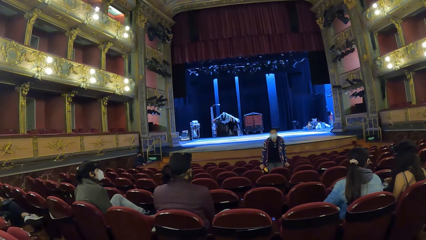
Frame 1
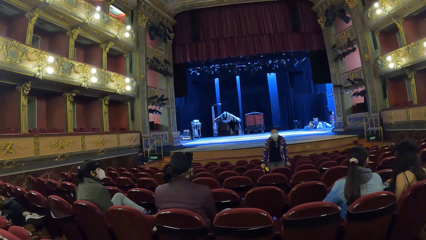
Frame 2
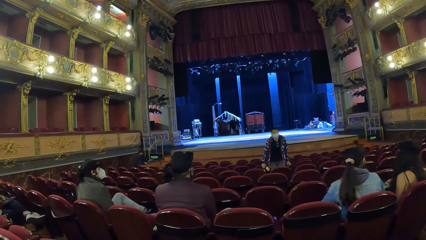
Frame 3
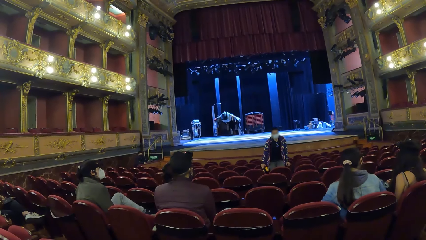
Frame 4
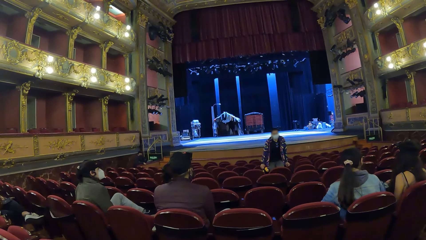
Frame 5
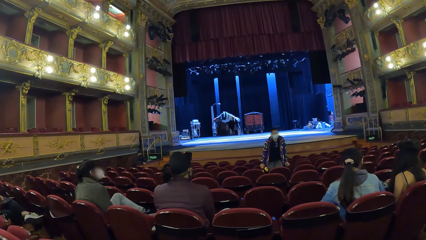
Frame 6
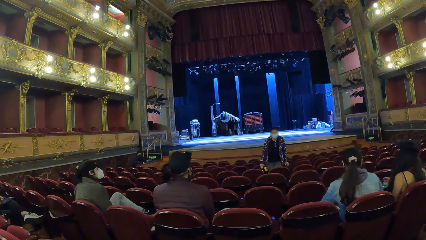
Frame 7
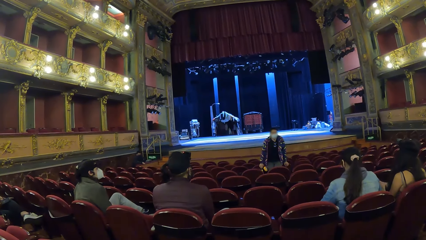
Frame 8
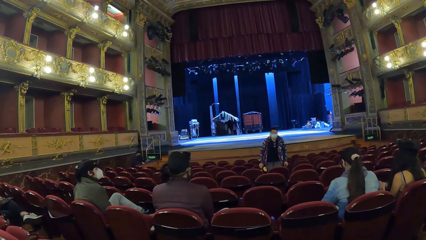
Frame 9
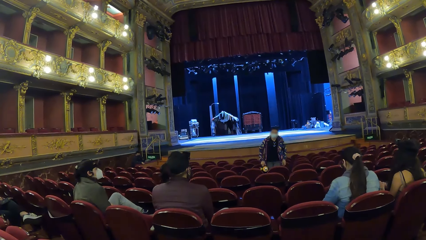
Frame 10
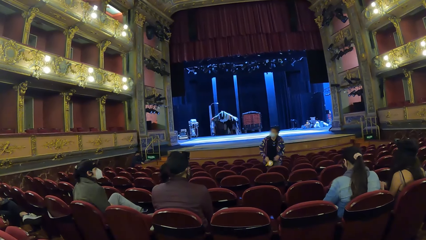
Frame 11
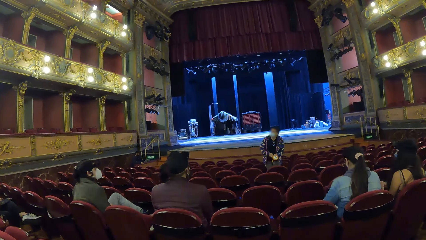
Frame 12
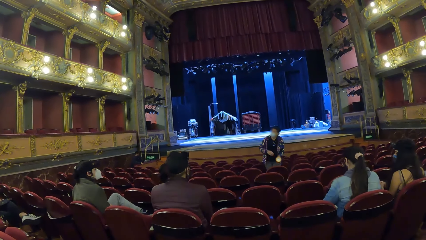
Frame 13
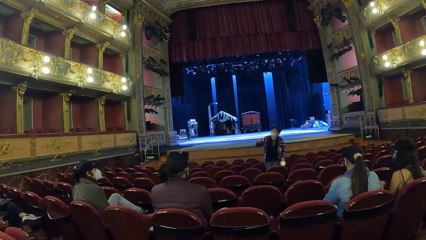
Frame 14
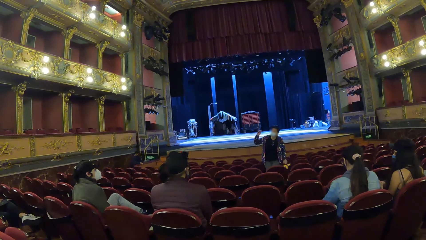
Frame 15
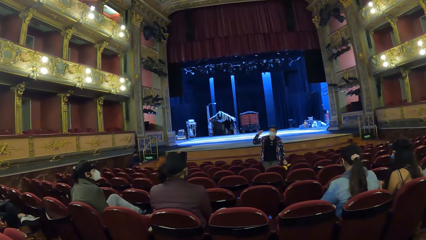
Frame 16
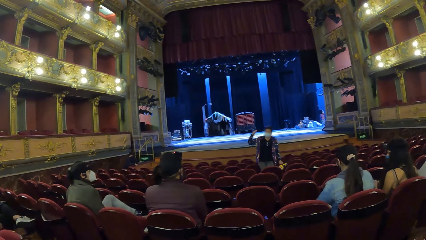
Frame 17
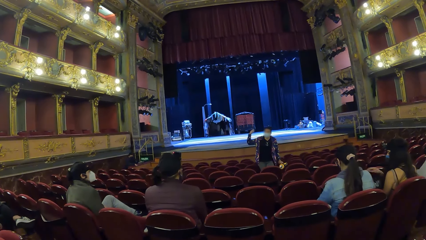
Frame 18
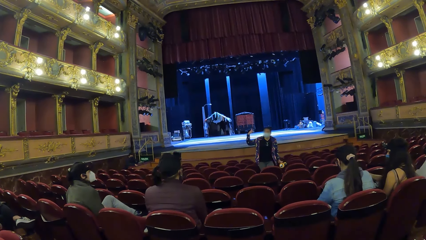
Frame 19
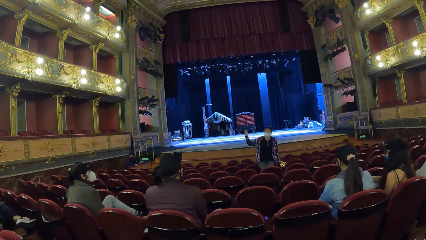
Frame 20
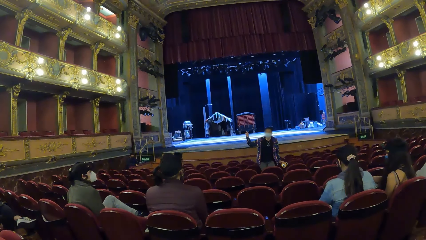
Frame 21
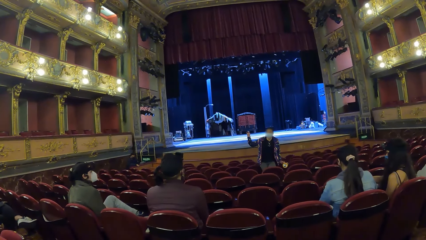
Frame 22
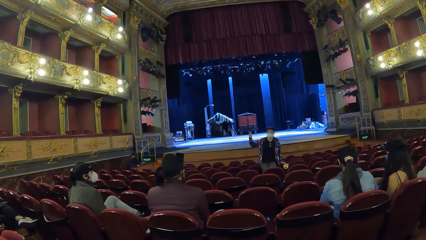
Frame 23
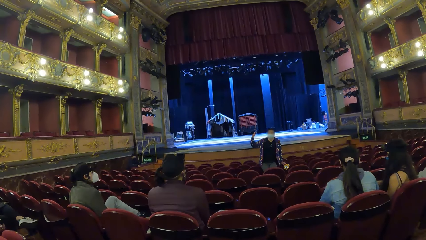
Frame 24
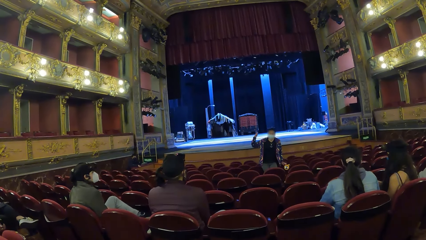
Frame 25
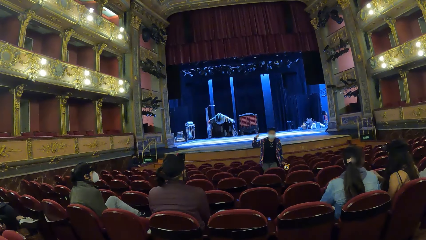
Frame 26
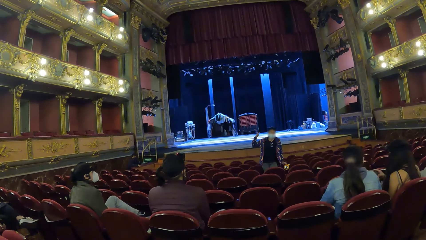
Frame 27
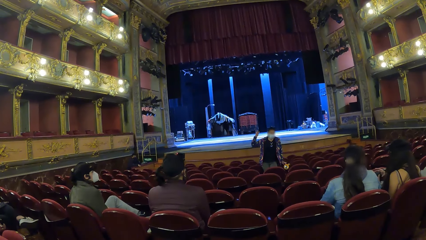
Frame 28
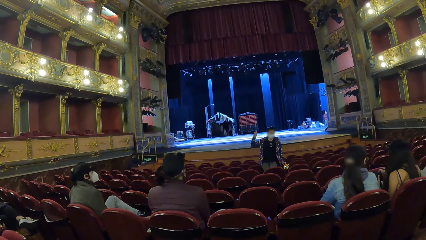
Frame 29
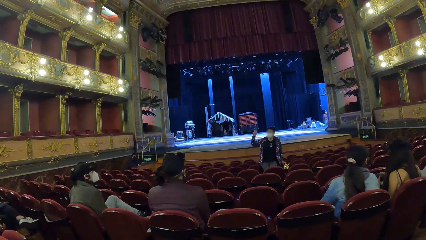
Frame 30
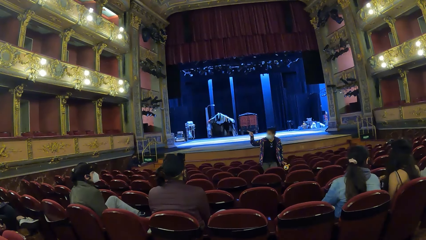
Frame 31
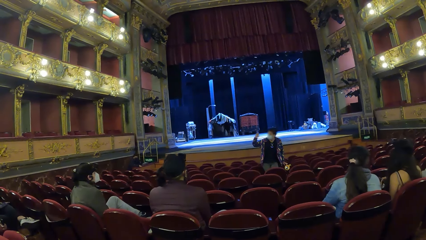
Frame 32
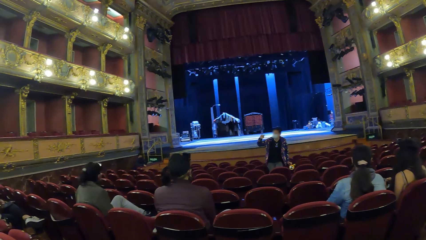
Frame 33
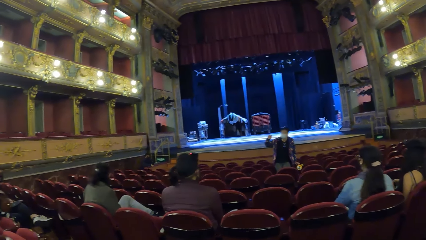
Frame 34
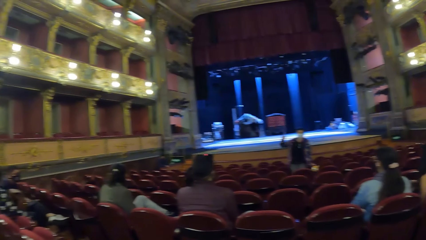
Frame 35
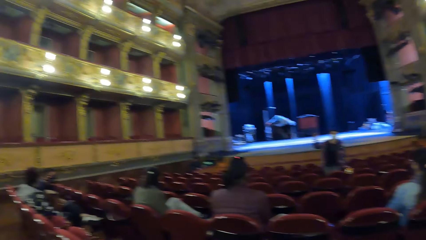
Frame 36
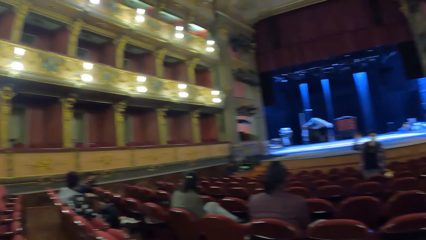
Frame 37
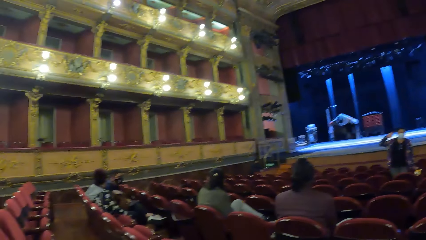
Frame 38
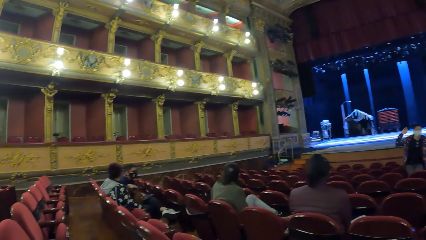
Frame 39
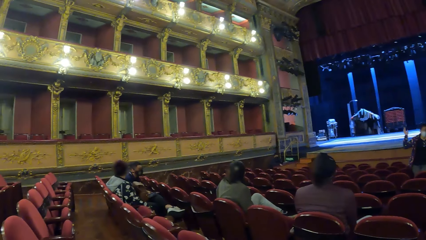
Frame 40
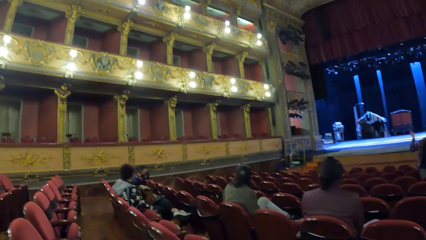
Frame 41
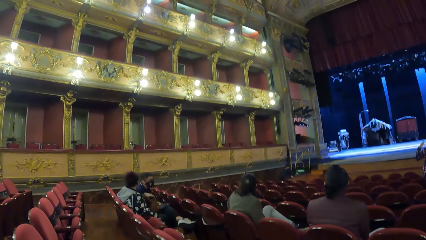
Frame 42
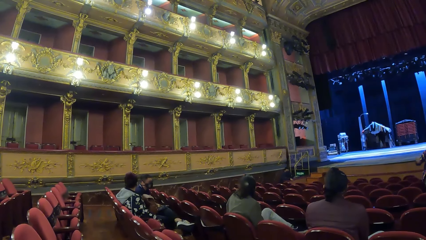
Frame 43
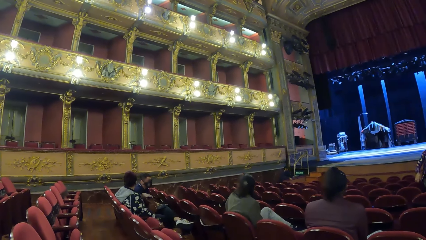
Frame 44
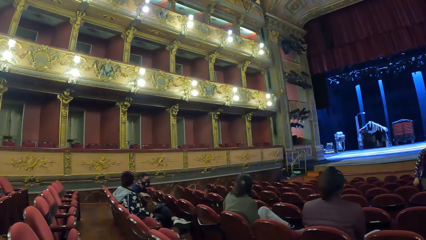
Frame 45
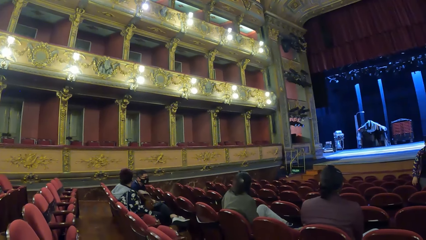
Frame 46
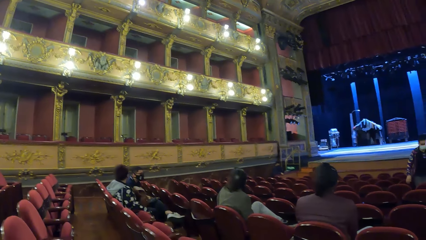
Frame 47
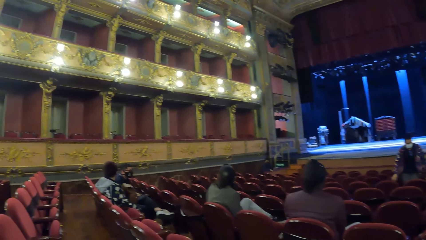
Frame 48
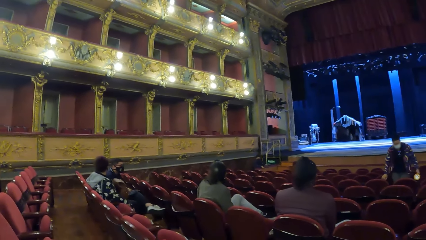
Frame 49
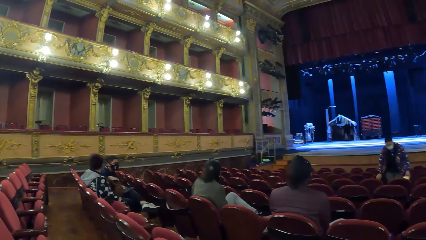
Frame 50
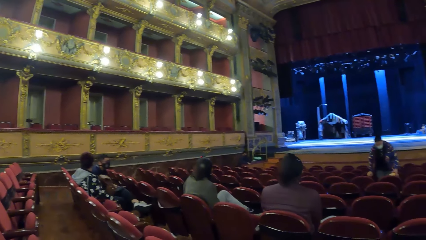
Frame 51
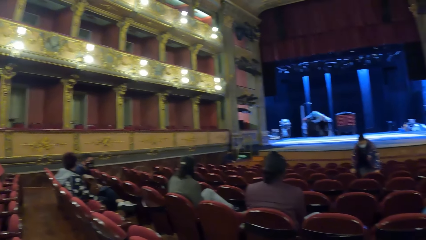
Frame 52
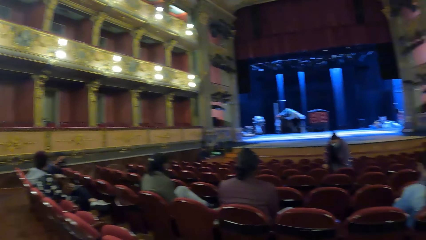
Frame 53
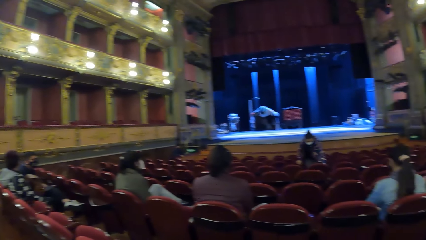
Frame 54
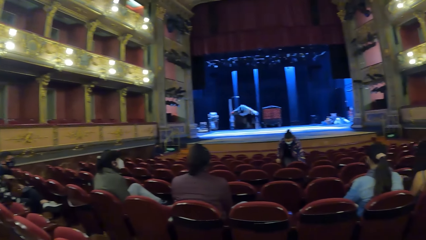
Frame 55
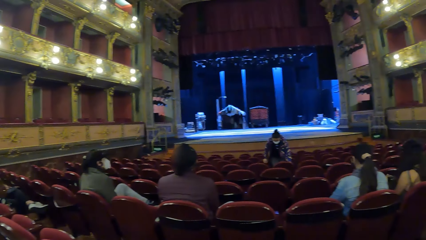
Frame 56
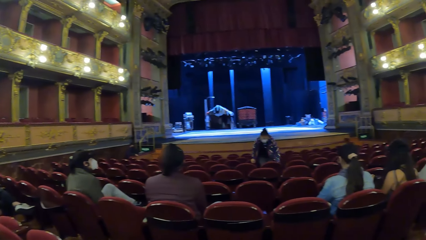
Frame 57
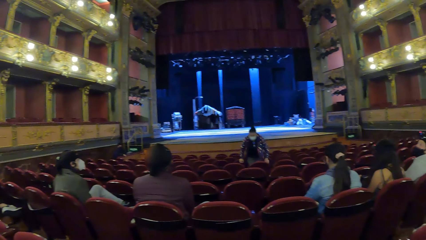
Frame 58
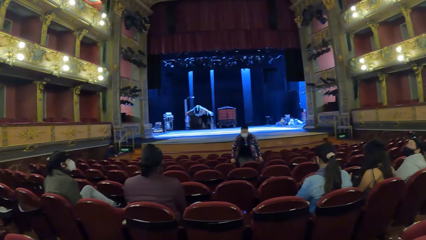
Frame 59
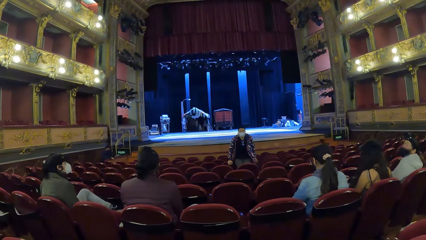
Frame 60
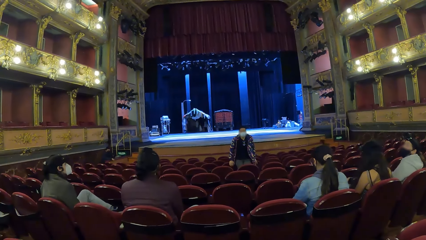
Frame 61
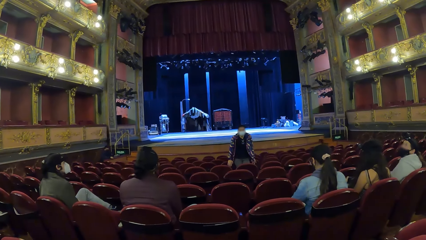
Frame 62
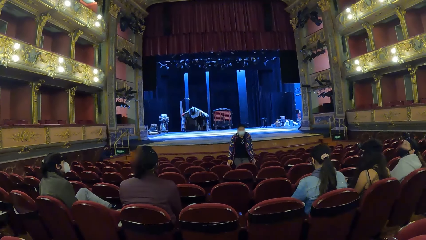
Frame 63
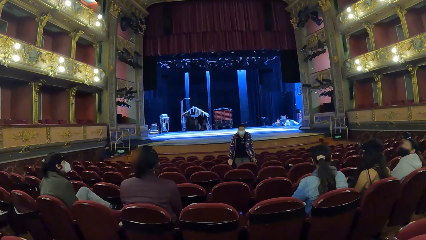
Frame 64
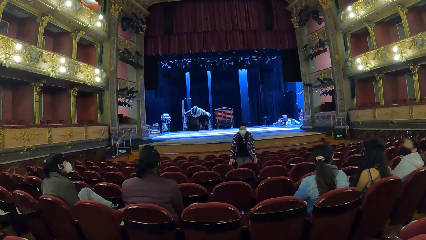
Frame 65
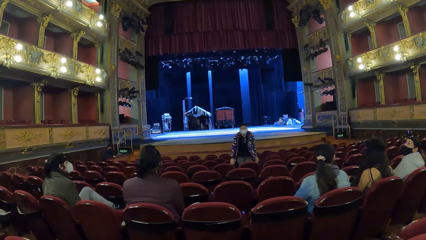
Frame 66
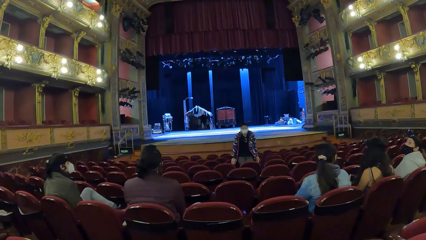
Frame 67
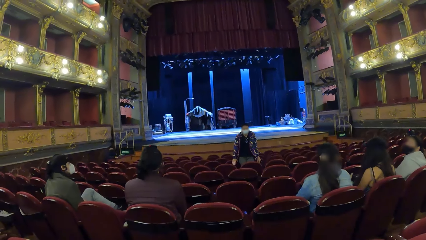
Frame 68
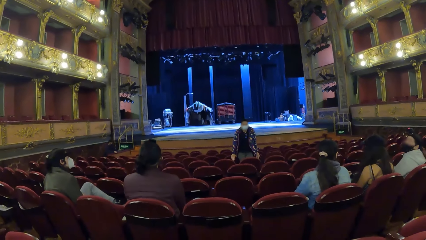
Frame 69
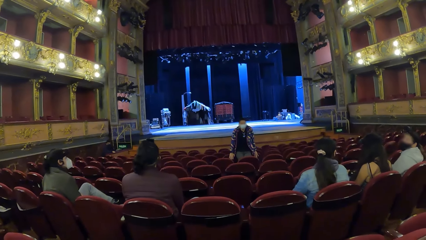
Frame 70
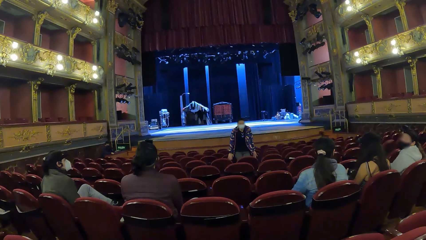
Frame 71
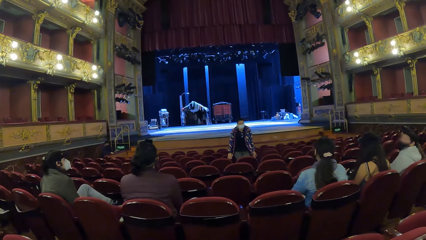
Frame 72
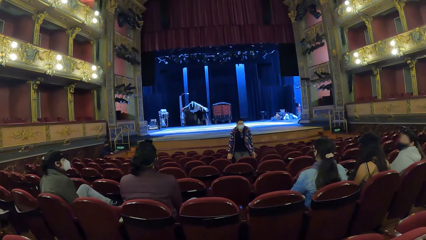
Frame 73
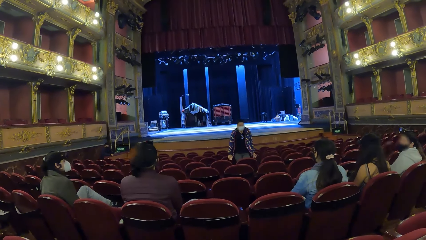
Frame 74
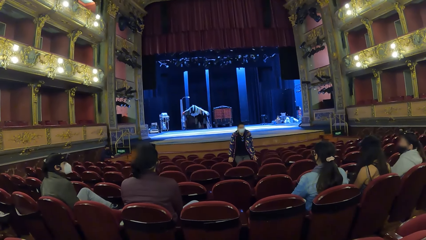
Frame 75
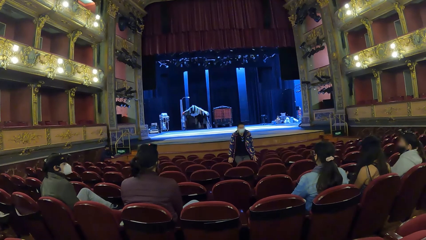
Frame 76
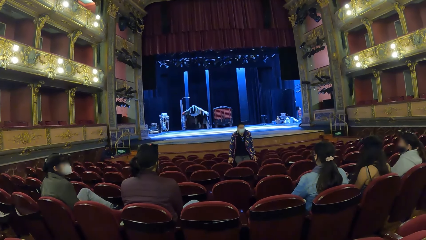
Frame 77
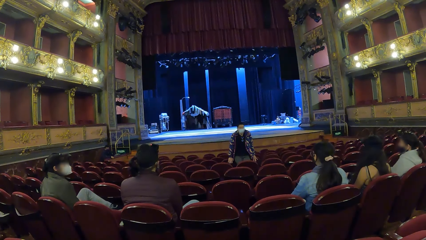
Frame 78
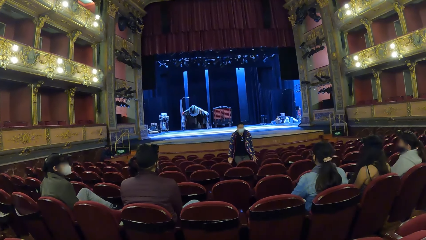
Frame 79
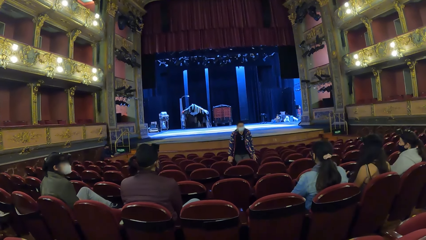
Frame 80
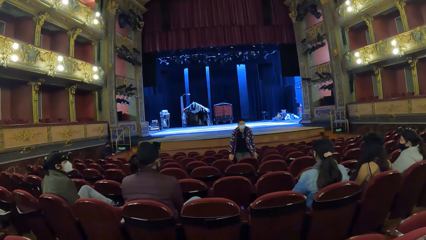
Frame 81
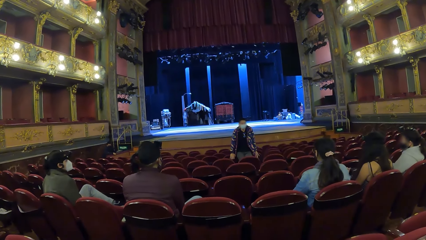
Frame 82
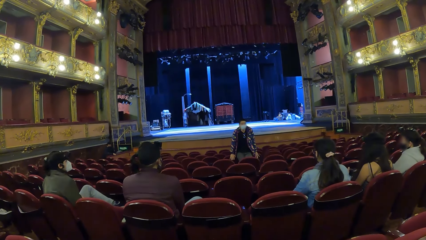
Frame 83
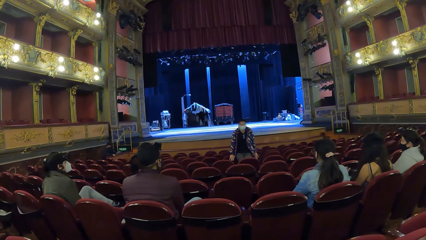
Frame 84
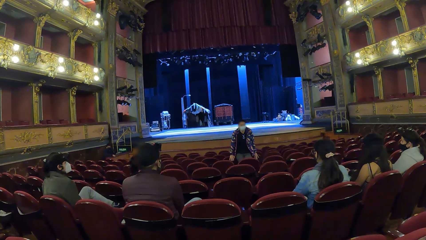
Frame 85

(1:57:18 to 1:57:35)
The man passes the torchlight from his right hand to his left hand. A woman operates a head-strap camera with her hands. The man drops the torchlight on a chair with his left hand. The man interacts with the group of people.
